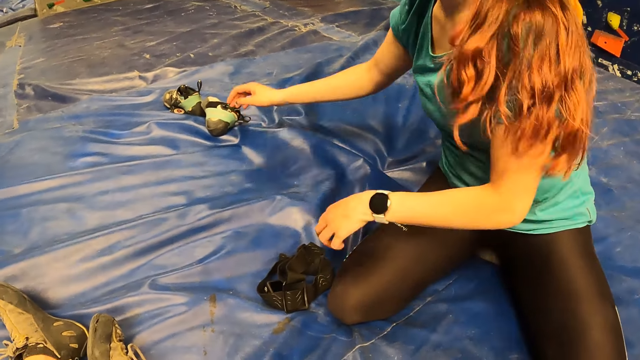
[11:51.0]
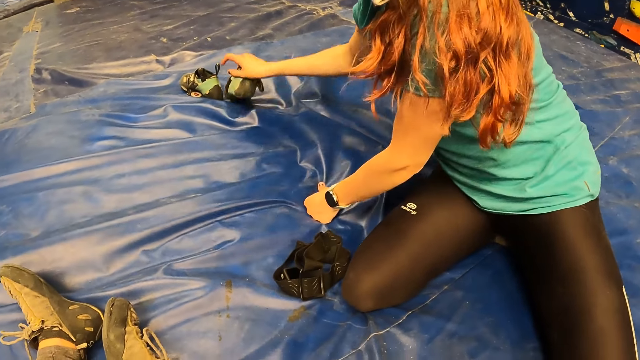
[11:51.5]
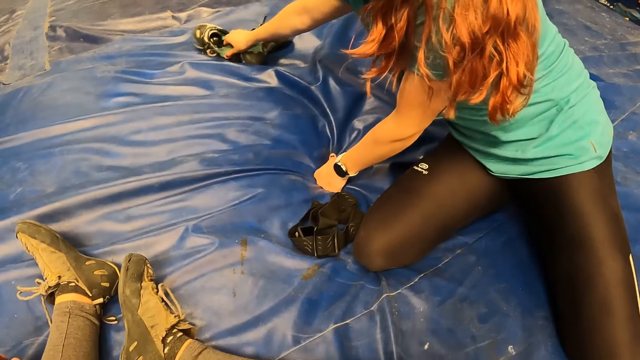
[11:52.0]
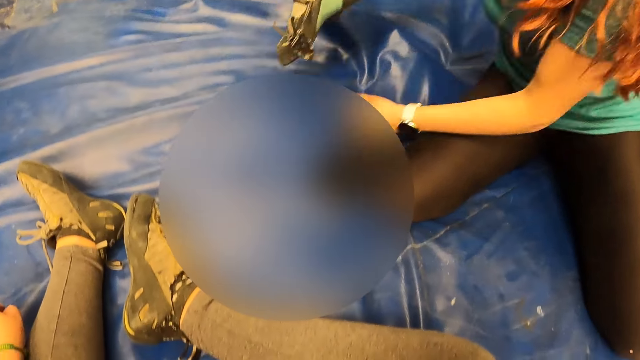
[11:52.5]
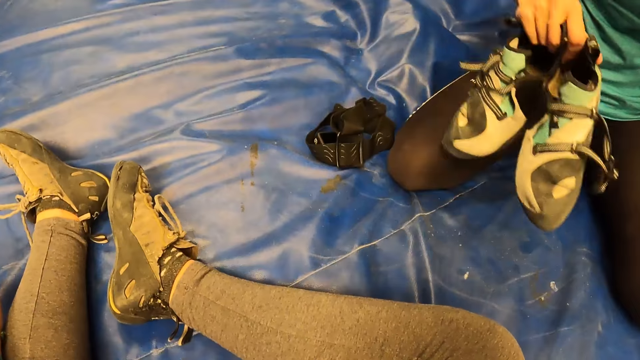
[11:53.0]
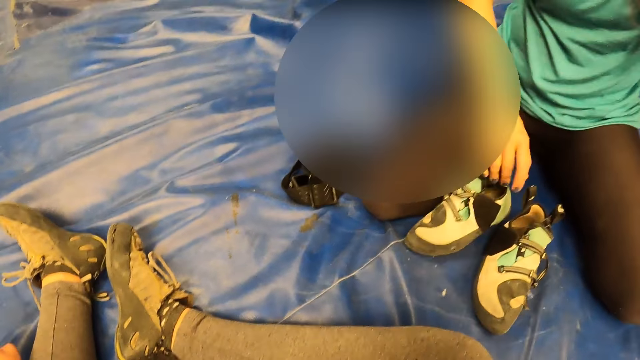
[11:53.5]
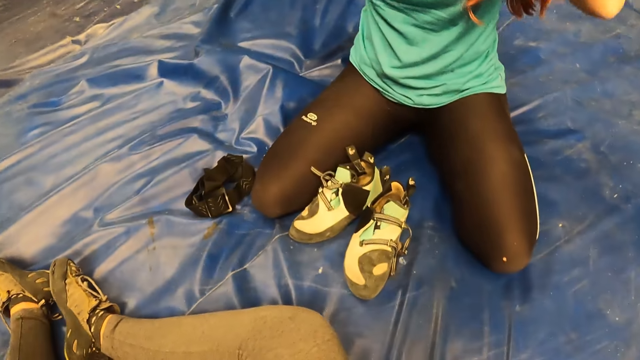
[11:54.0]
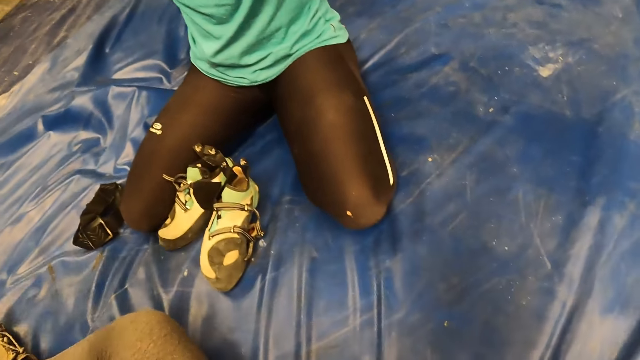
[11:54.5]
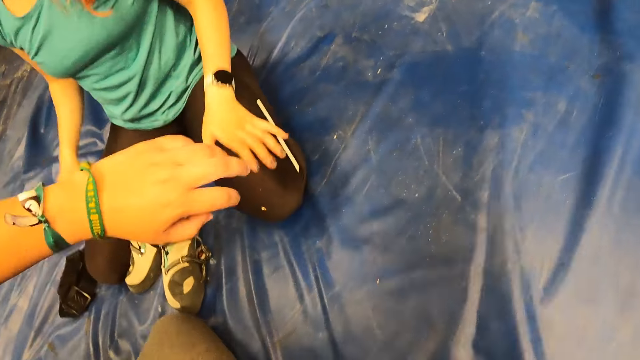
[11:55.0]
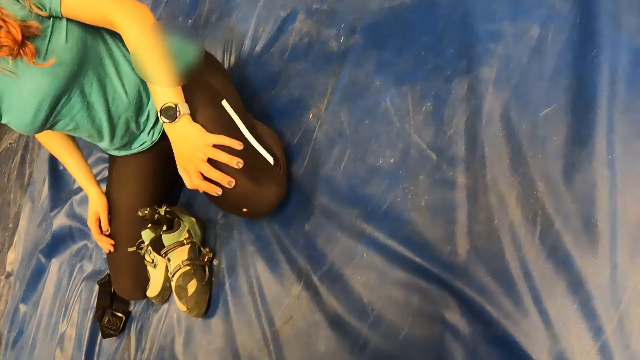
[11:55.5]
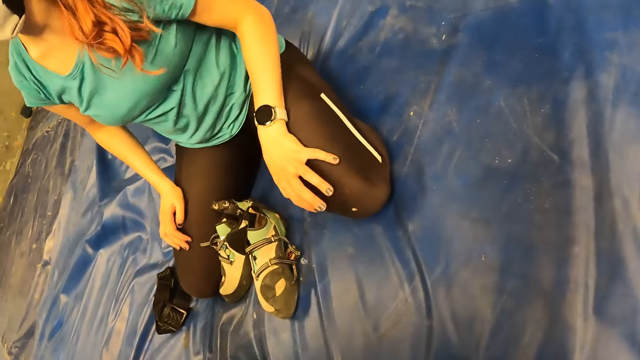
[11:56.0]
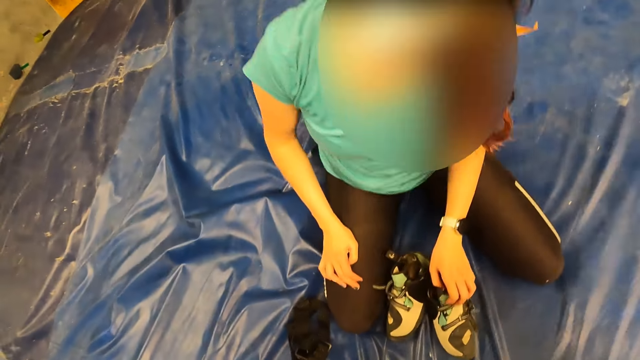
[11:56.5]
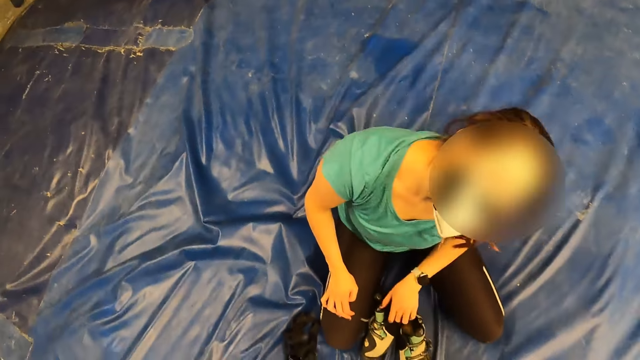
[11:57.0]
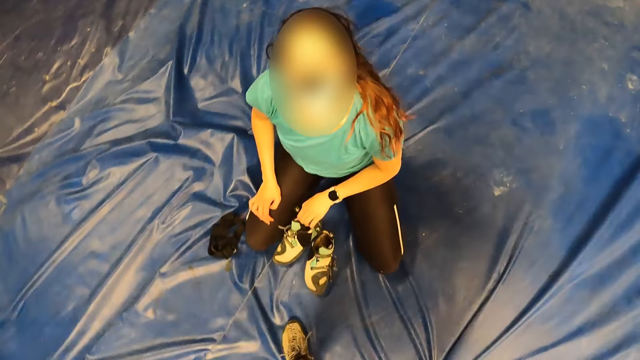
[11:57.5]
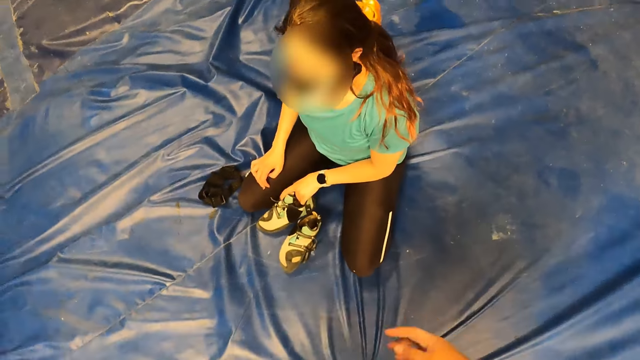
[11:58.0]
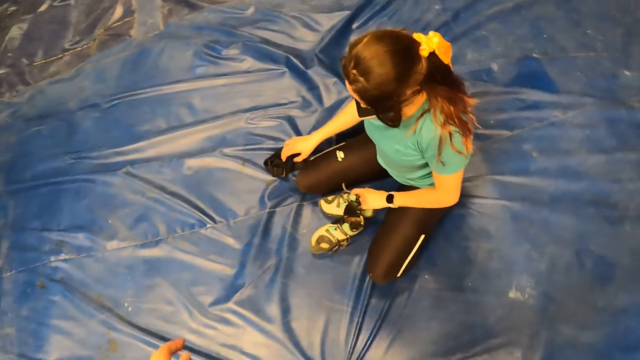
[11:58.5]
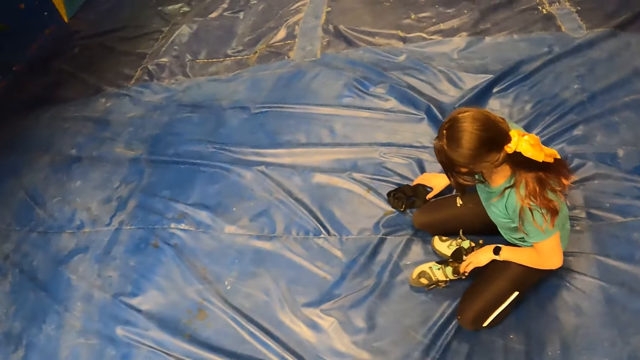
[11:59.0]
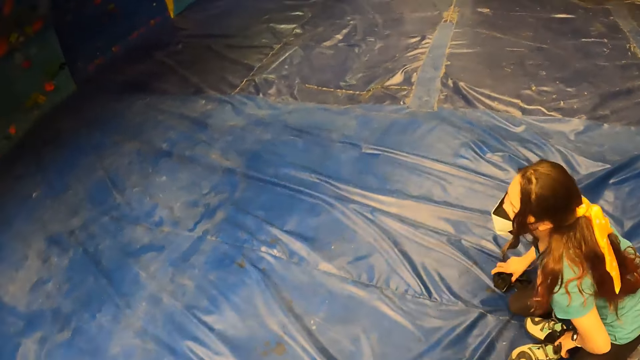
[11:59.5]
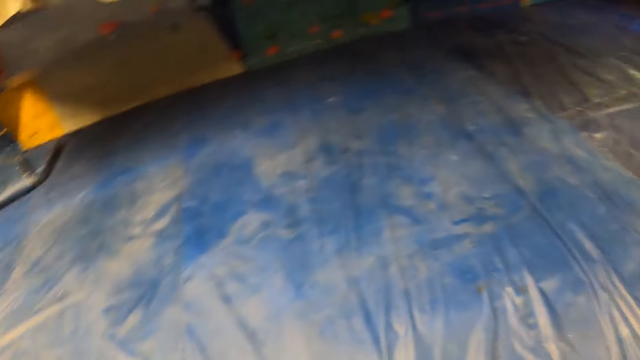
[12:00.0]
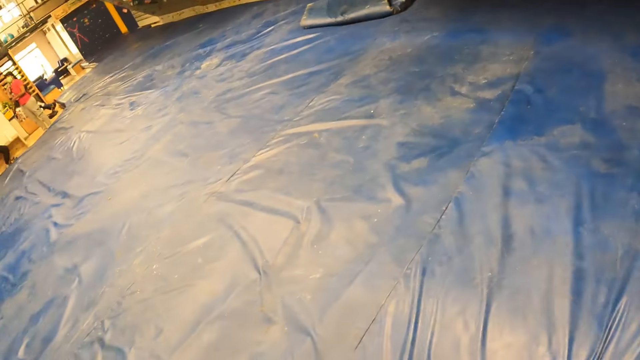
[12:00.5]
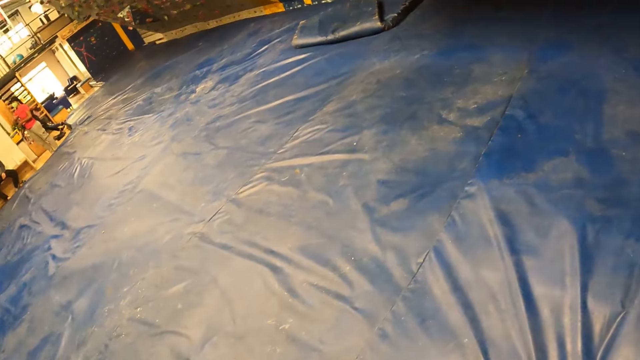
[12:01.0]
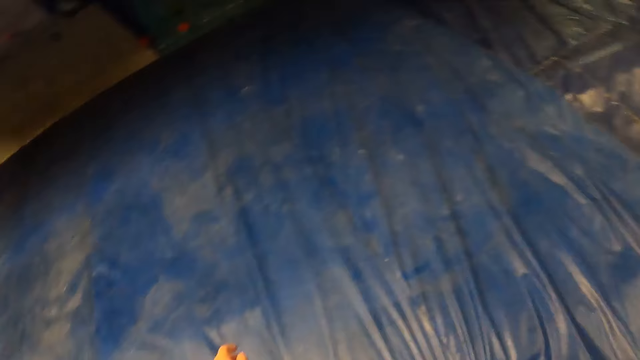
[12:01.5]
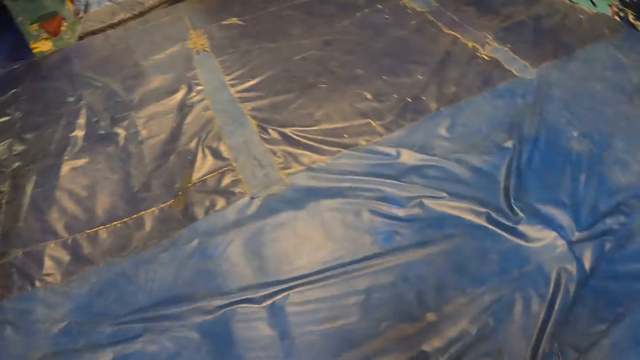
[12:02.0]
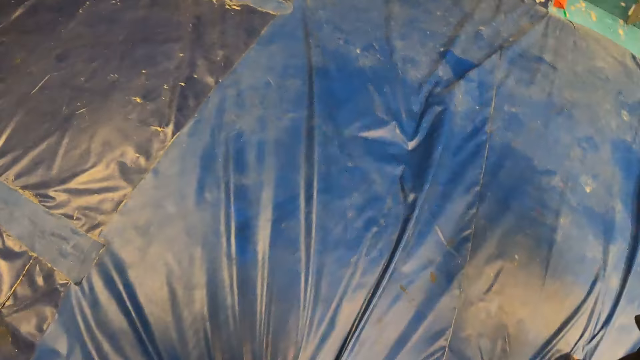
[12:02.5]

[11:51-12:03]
The camera wearer picks up a pair of shoes from the floor with her right hand. A woman picks up shoes. The woman puts down the shoes. The camera wearer moves a hand. The woman puts hands on her thighs, picks up the shoes, picks up a climbing belt and stands up.

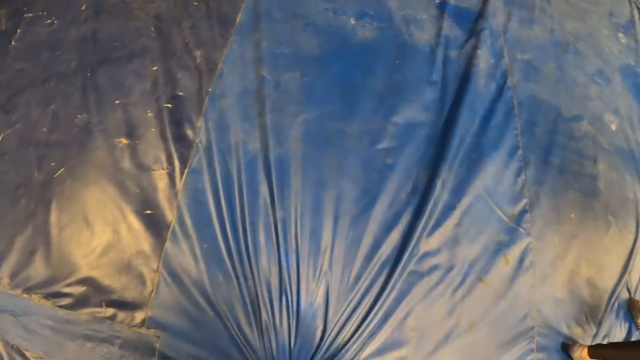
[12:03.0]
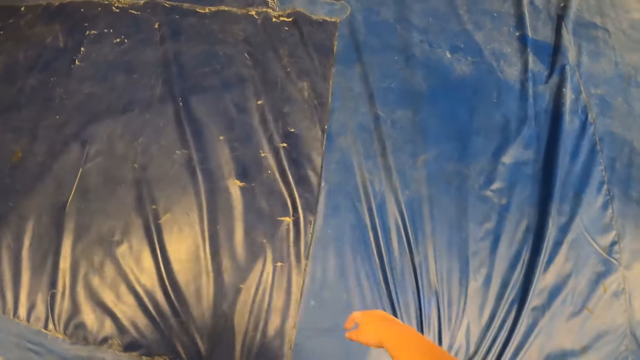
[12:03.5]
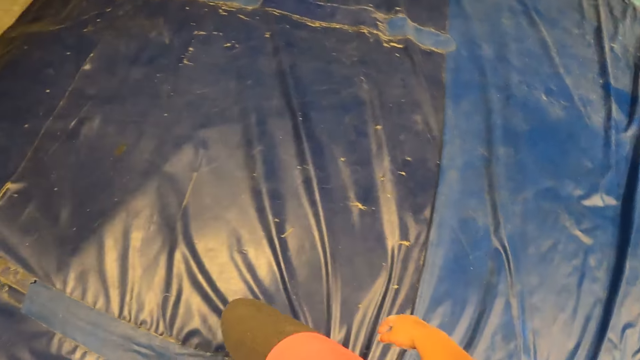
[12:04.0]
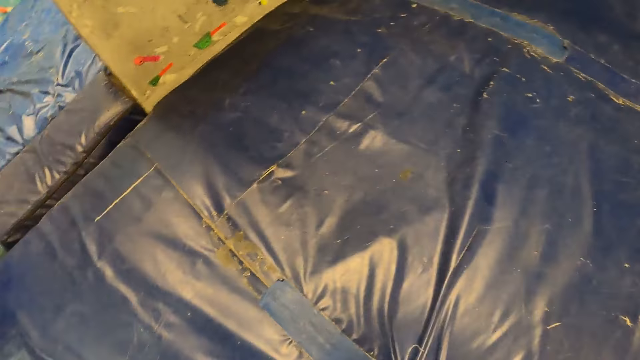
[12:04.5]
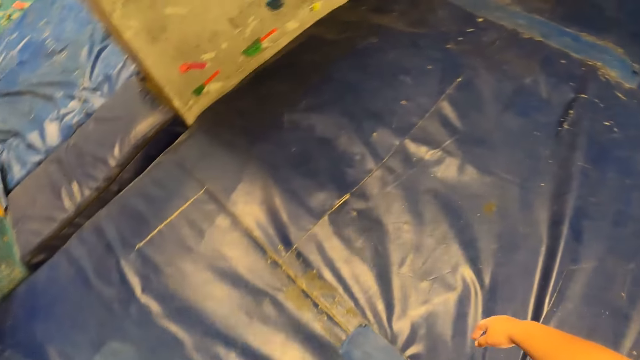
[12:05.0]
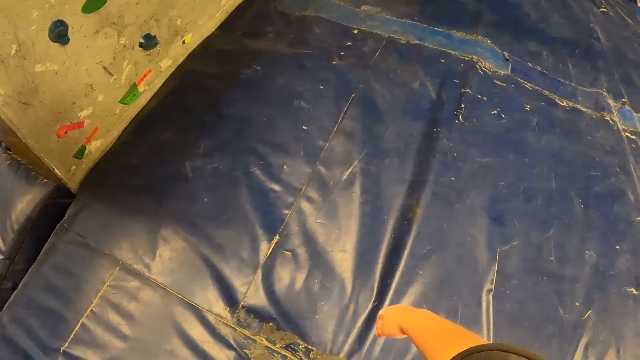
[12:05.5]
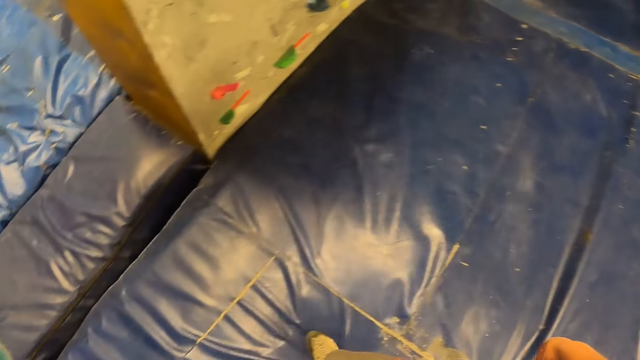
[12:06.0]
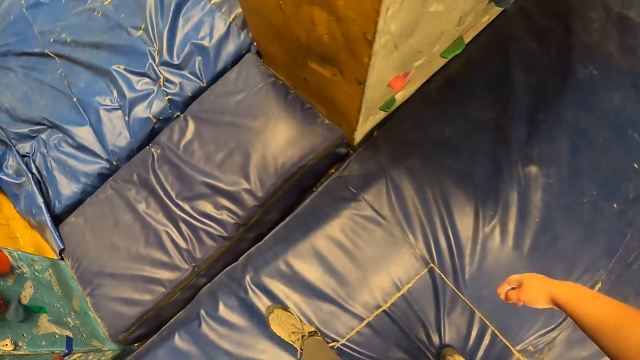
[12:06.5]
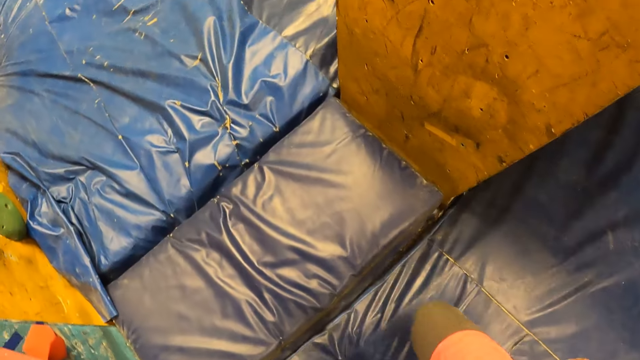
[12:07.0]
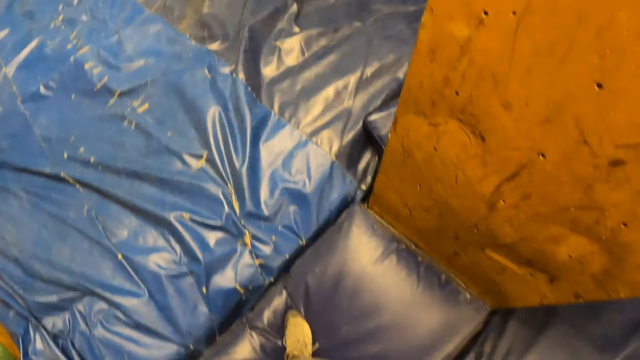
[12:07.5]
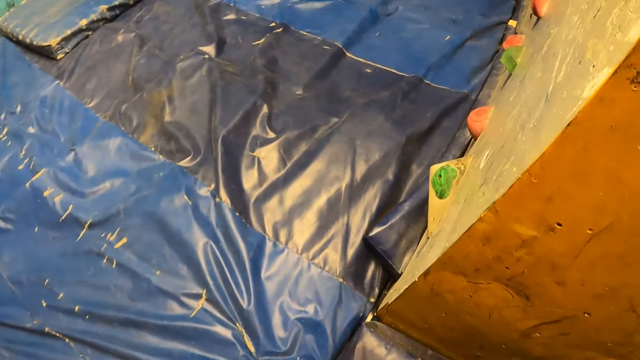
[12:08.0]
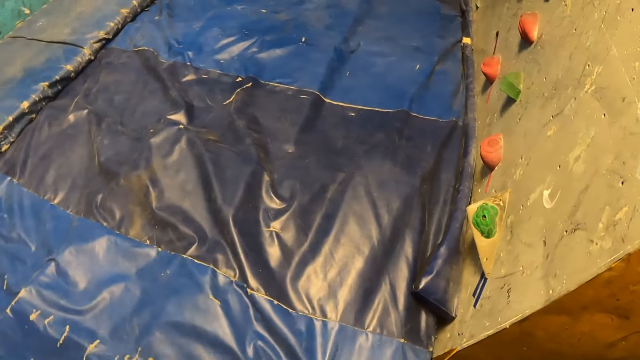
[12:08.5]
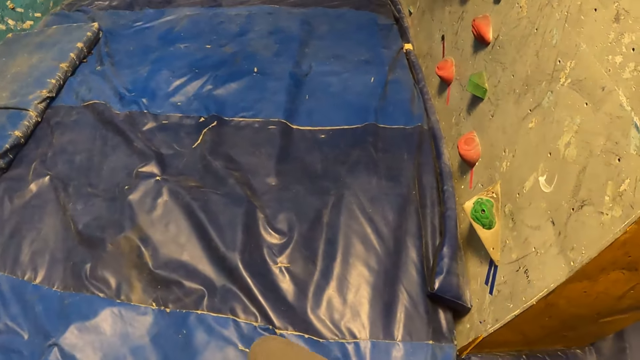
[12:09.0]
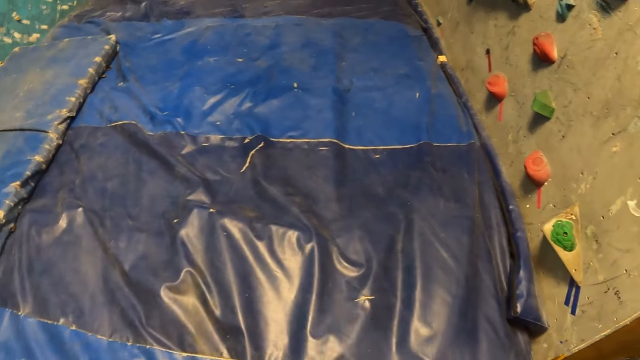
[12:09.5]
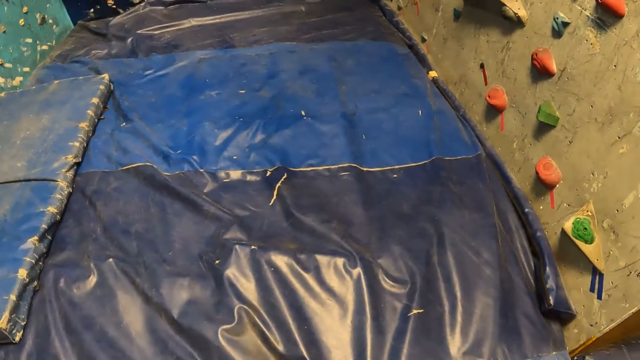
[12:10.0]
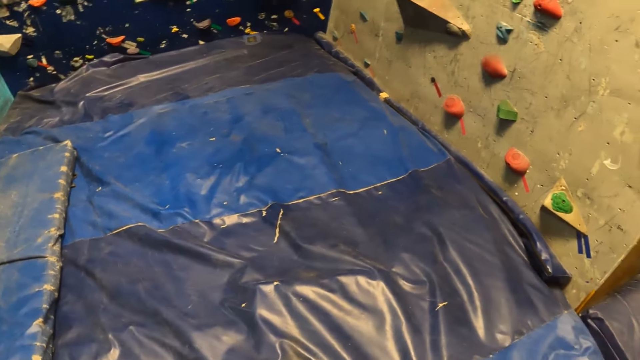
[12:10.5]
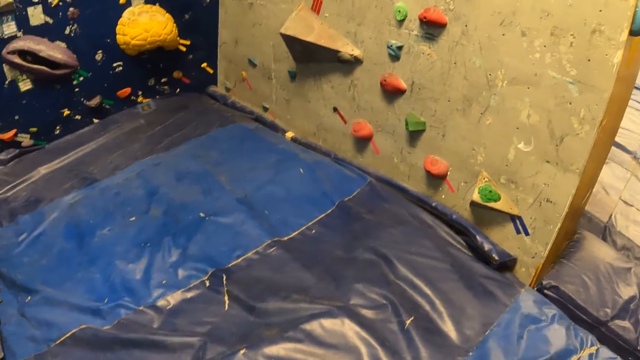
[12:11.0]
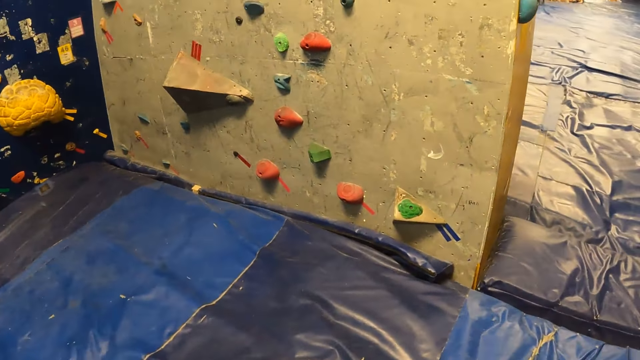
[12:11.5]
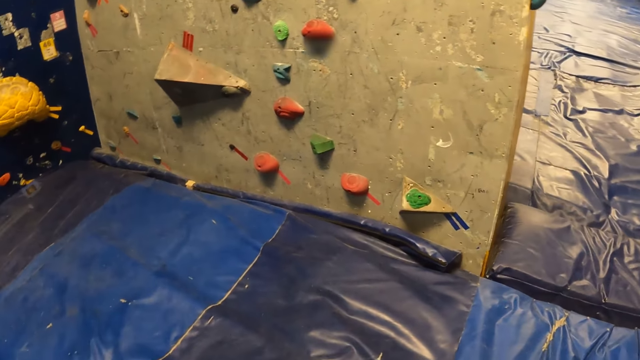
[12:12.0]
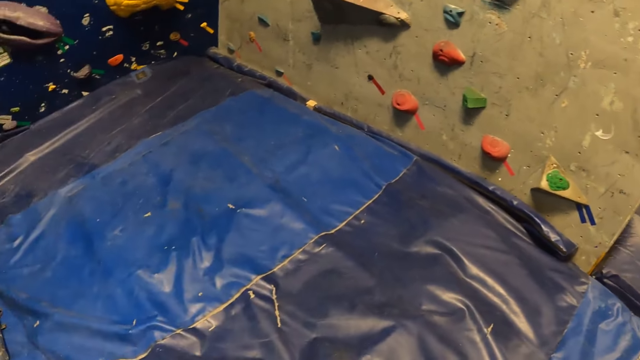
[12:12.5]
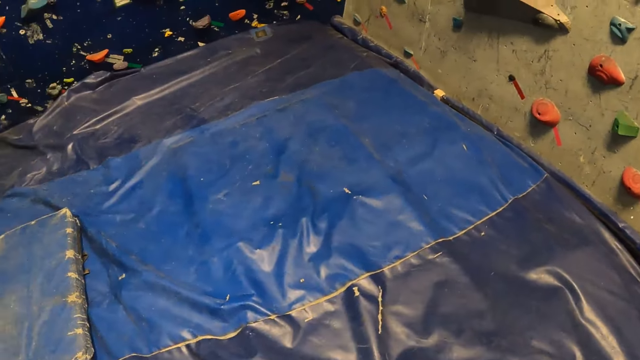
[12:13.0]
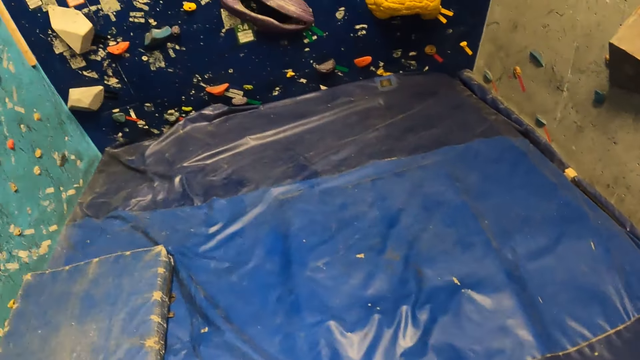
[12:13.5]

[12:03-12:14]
The camera wearer walks towards a climbing wall.
